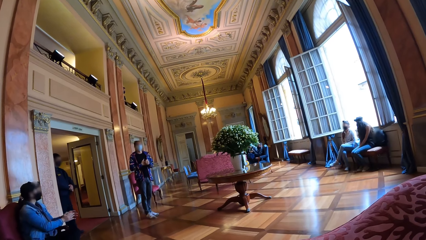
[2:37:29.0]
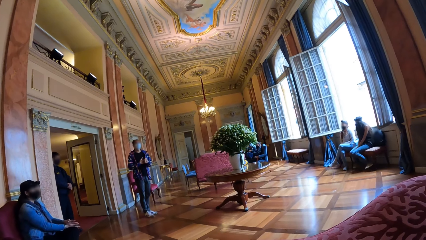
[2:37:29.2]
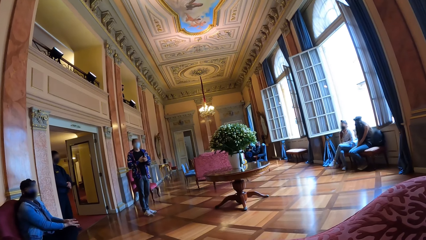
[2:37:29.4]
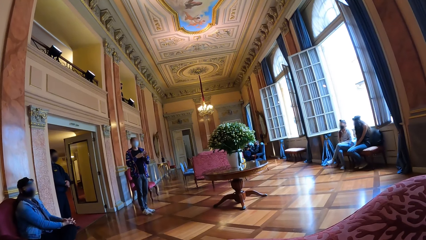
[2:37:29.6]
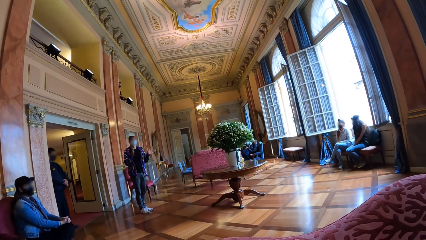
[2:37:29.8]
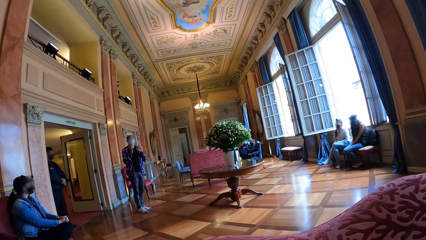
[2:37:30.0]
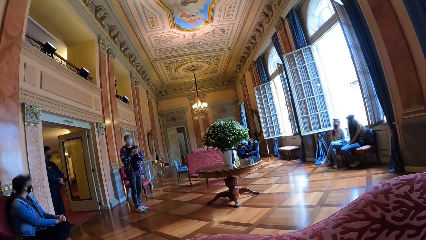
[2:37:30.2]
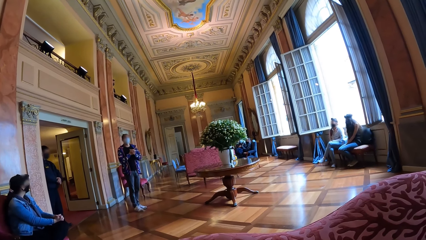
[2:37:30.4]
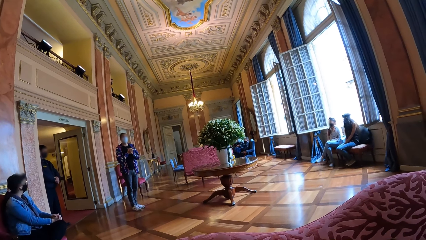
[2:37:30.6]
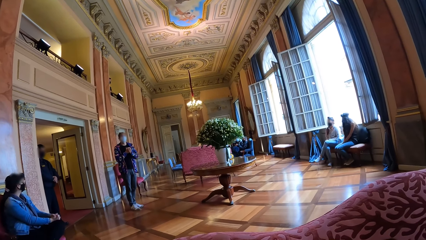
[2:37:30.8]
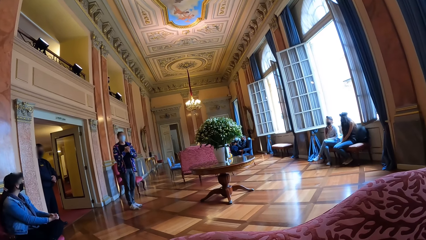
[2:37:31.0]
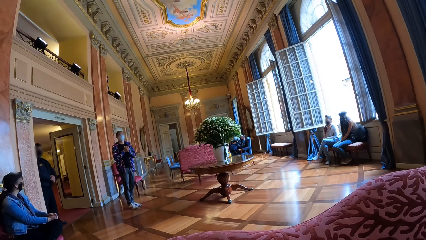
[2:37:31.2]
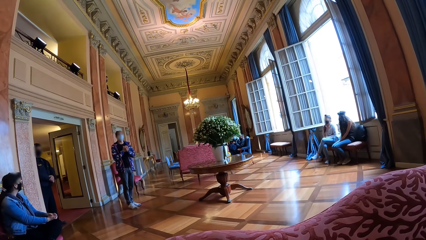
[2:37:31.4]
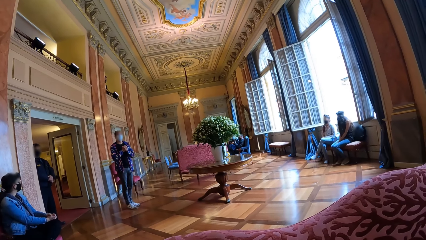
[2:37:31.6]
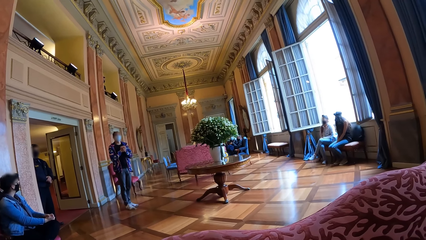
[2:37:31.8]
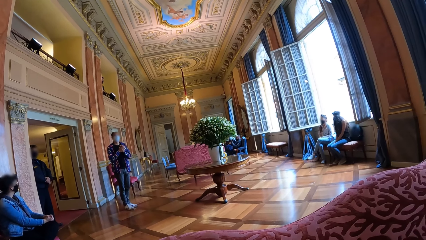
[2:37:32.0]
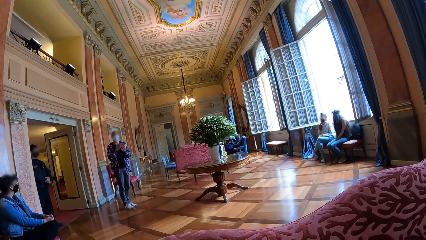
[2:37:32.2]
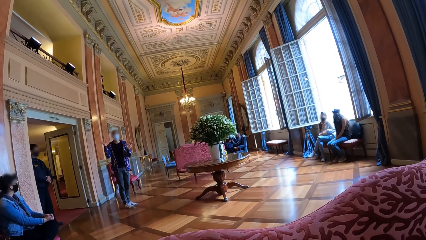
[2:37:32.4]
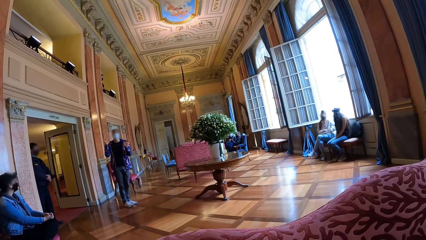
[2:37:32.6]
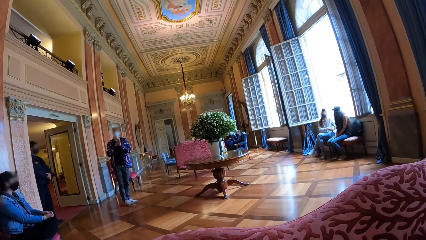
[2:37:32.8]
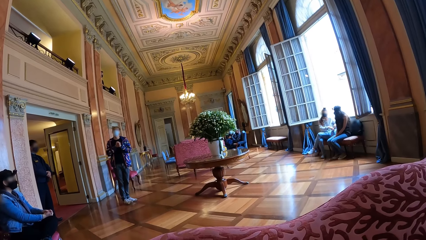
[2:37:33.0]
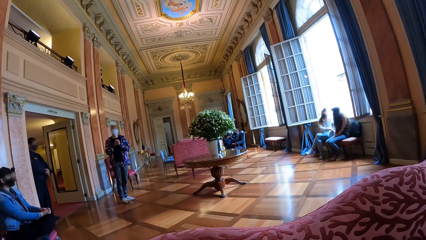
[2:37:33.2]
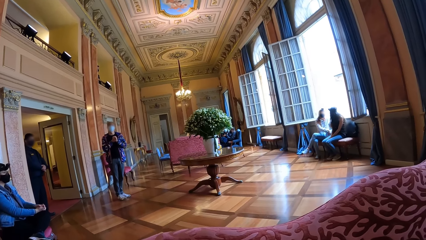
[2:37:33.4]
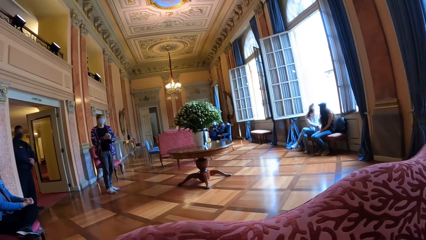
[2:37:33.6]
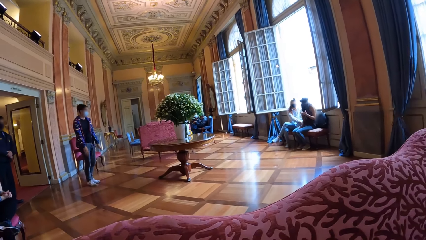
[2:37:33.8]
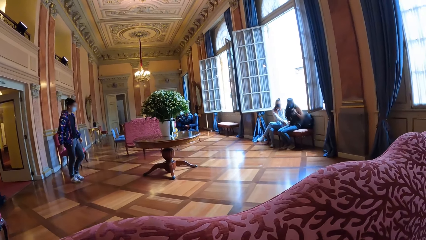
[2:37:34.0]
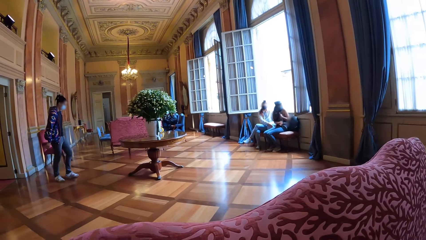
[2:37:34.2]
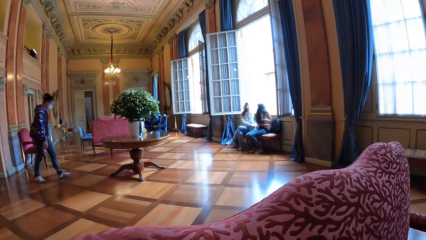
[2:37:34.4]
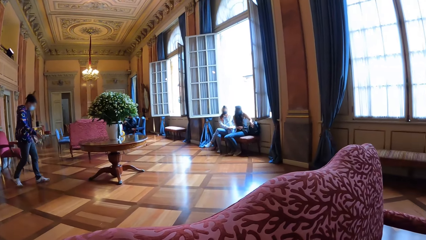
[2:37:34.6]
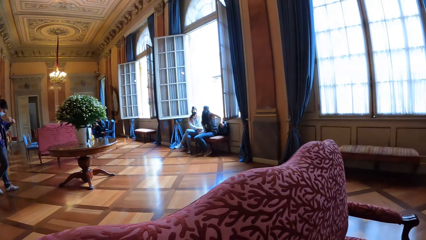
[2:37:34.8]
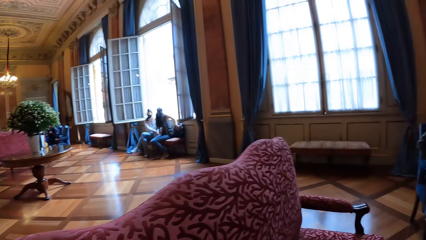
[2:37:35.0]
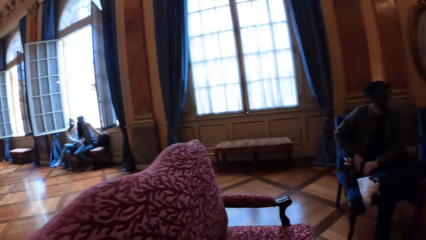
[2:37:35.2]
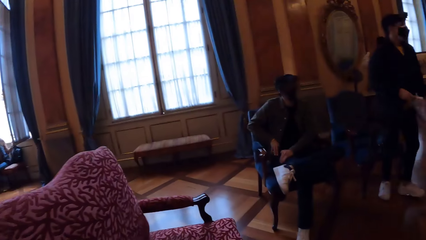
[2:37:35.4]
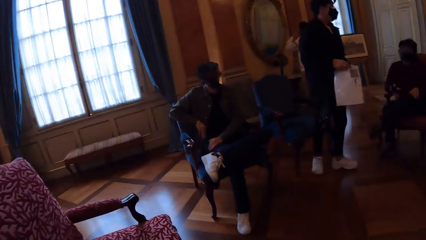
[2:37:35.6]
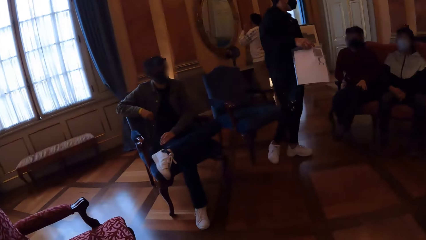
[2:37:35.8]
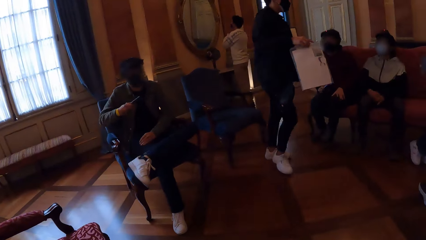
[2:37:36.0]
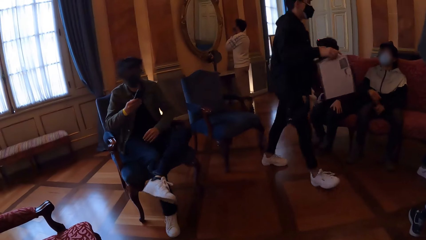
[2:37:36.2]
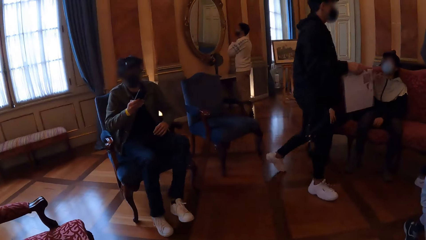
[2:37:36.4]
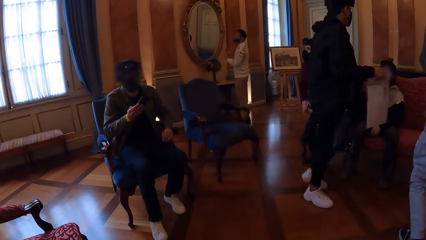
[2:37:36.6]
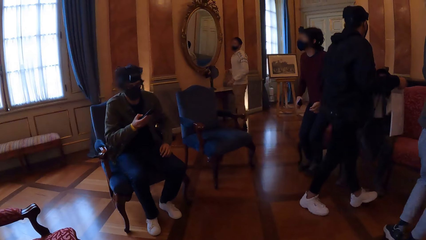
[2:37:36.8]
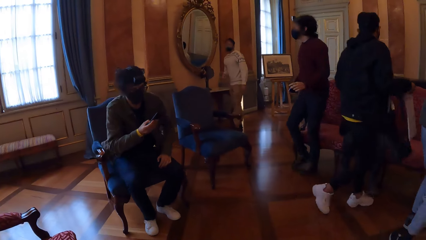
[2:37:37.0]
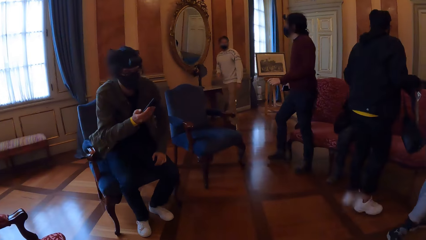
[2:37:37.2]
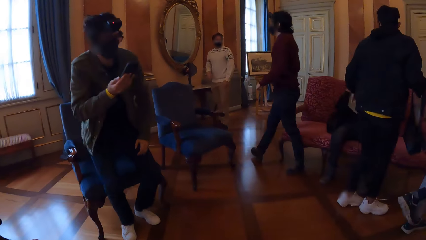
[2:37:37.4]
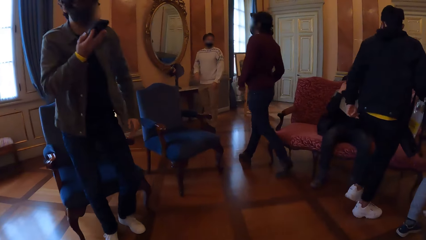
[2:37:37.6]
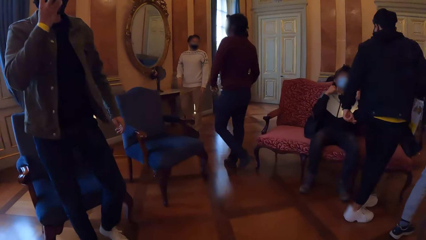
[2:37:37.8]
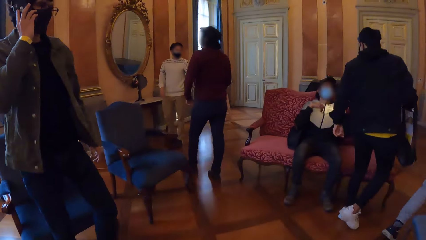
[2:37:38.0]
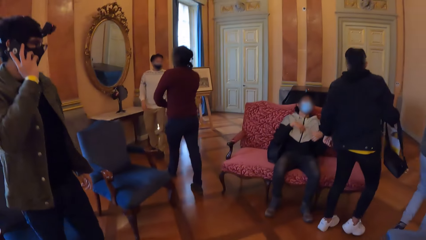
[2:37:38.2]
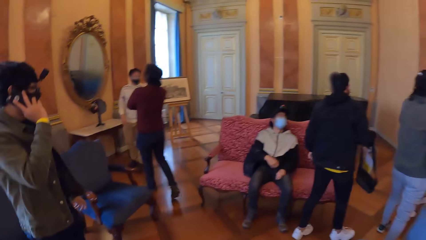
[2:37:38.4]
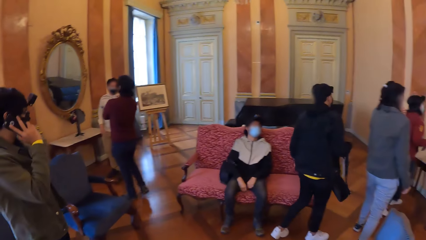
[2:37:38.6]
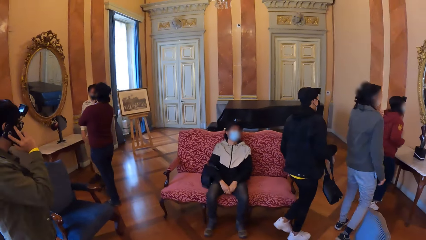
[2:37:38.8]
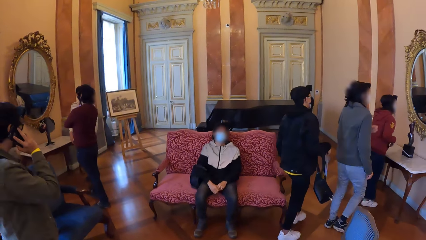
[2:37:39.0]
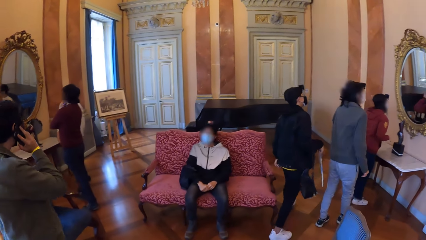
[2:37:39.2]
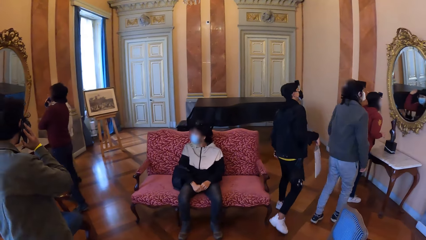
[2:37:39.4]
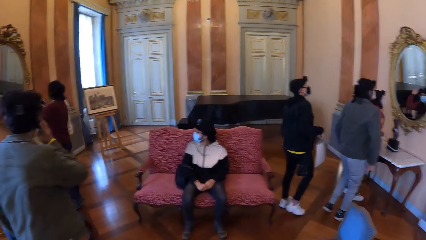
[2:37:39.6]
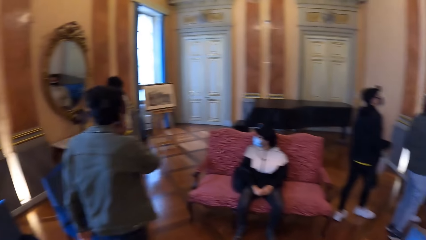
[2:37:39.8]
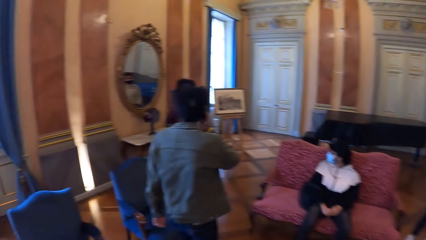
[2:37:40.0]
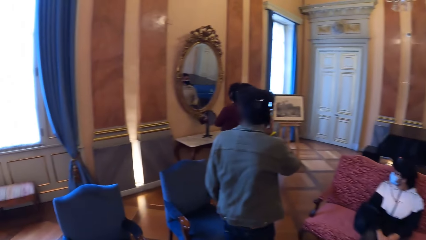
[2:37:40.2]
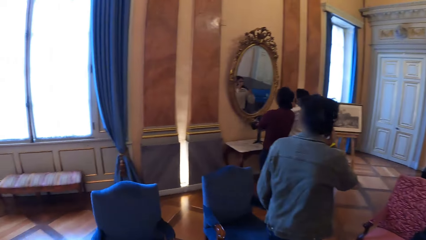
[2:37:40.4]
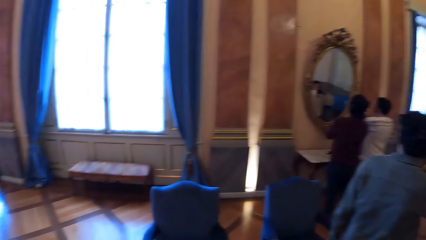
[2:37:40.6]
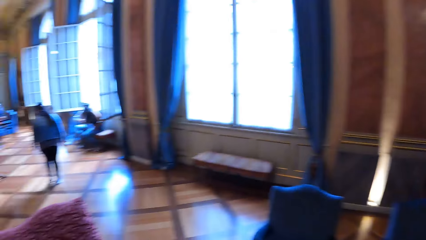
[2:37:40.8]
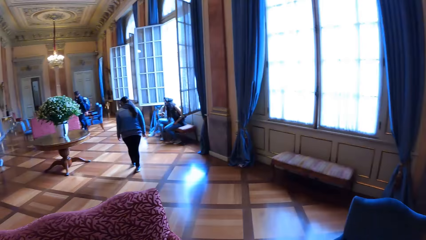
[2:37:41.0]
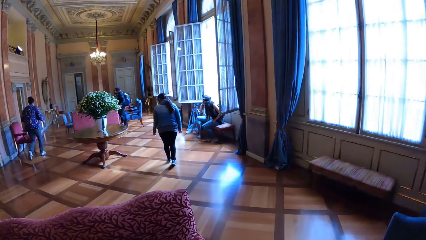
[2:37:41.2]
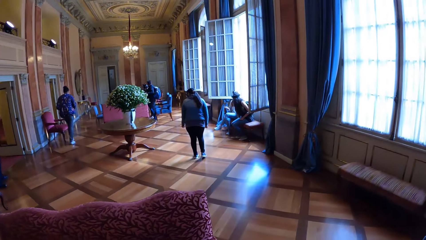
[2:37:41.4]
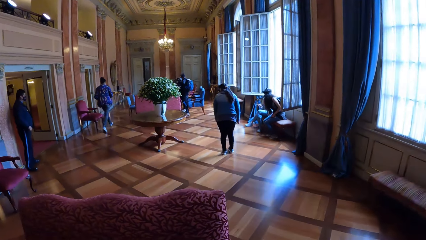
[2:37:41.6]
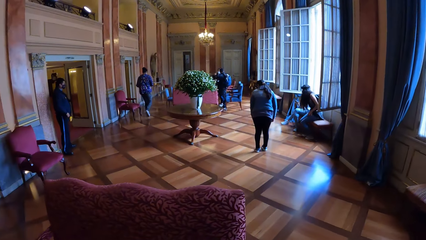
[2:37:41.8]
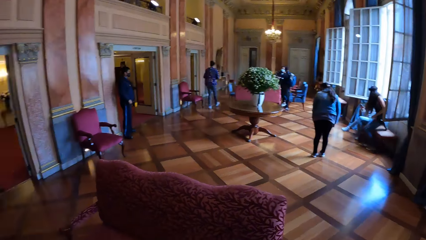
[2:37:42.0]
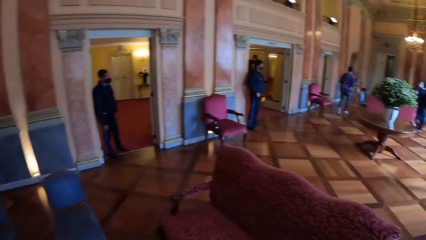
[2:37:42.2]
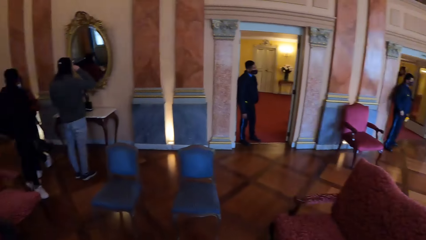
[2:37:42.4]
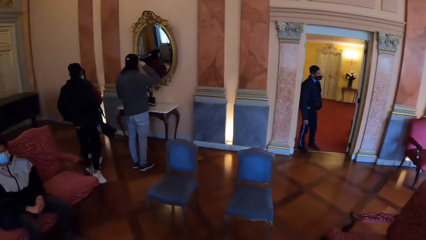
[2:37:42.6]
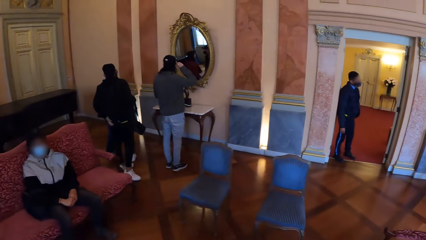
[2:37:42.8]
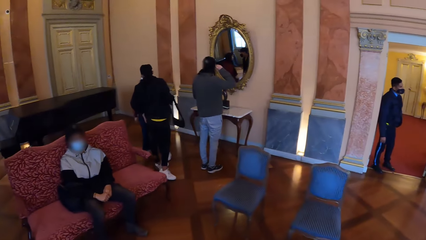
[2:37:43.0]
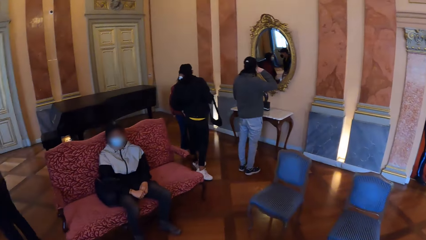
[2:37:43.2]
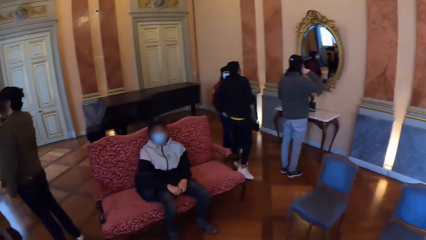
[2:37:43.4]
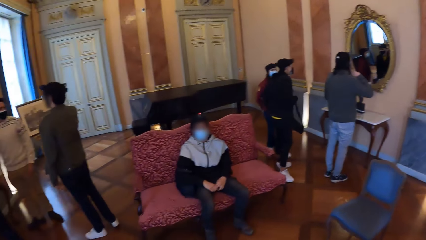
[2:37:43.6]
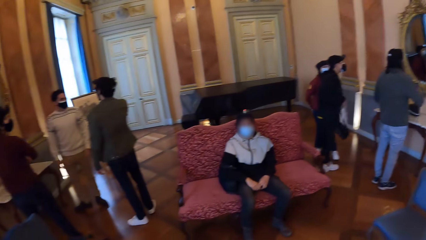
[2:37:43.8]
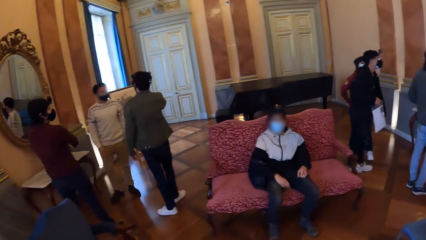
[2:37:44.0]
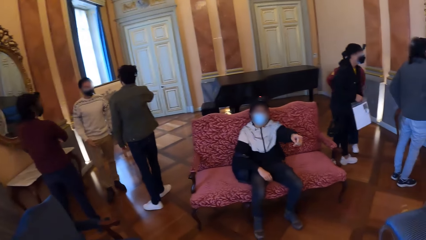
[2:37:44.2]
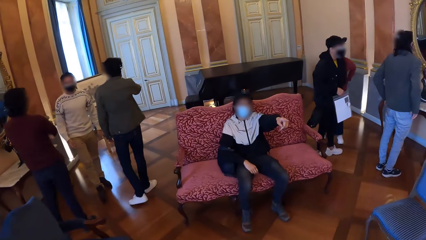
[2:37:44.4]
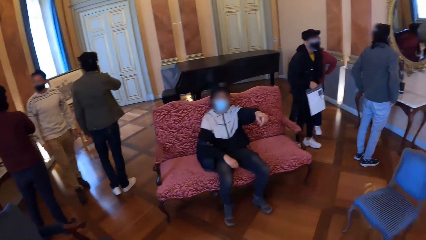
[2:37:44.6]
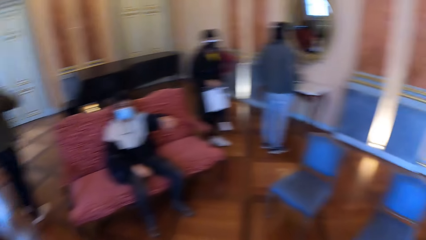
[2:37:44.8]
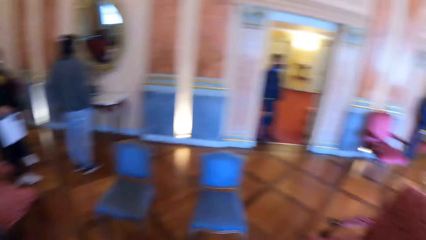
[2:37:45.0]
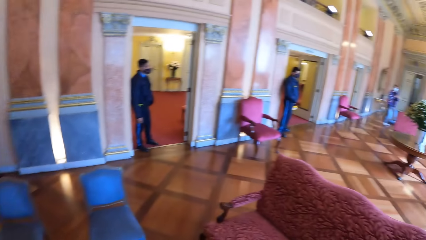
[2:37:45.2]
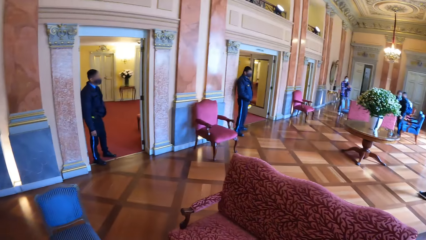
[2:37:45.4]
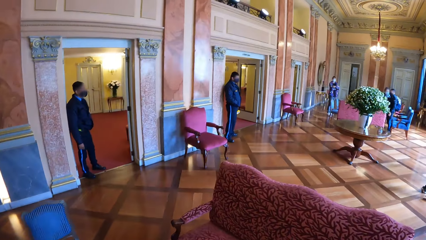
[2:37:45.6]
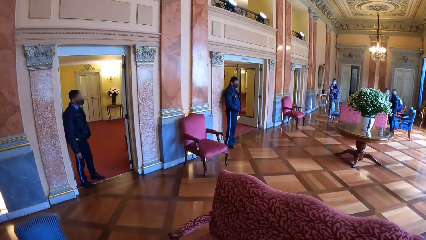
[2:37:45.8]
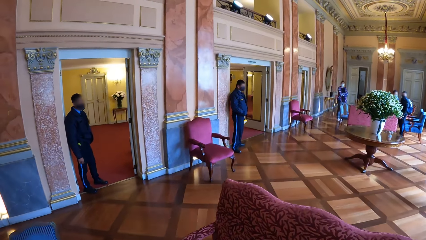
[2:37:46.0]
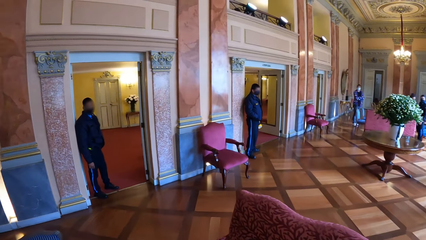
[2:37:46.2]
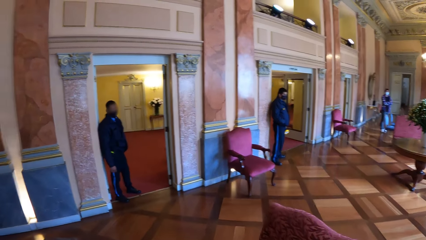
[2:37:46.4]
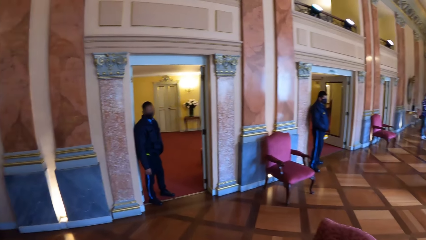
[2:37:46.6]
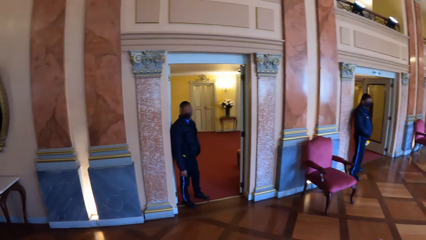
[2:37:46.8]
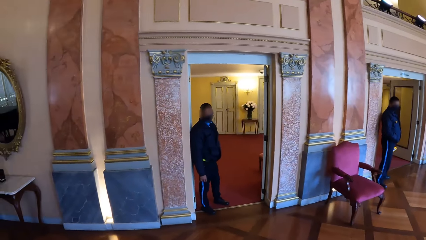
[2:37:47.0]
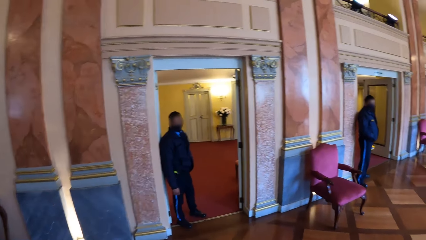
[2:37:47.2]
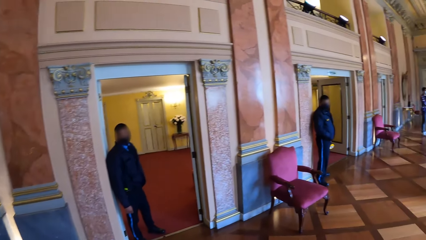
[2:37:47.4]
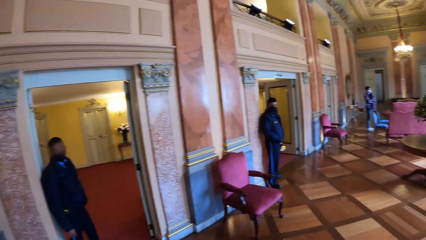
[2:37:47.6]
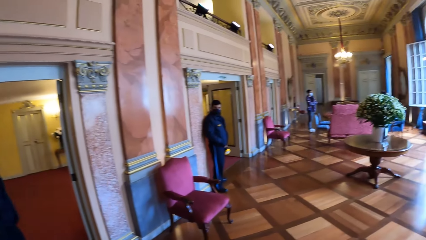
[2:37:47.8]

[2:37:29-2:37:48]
The camera wearer looks around, walks around the room, and looks around. A person points with his fingers. The camera wearer walks around the building.
